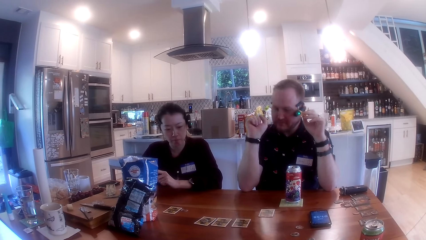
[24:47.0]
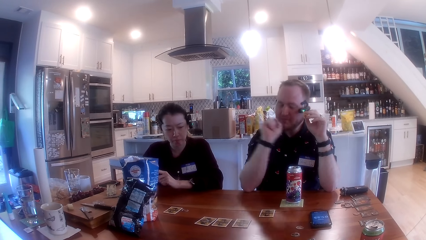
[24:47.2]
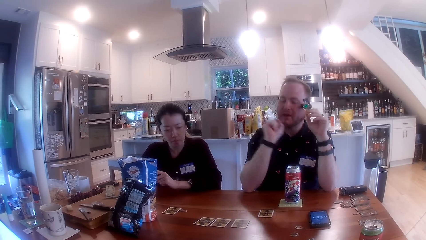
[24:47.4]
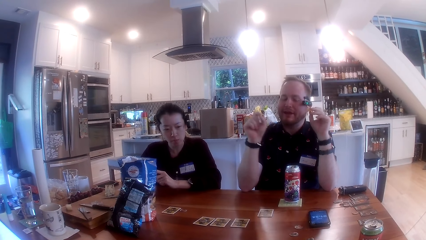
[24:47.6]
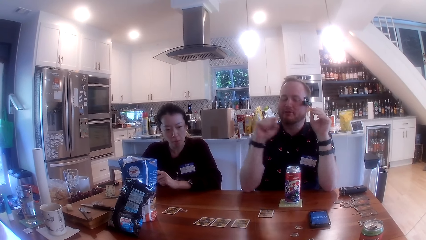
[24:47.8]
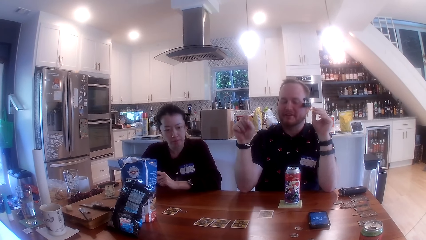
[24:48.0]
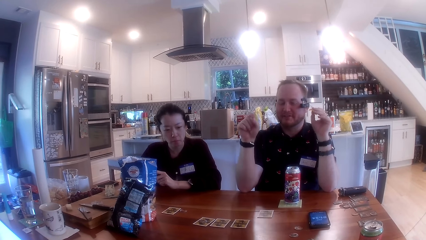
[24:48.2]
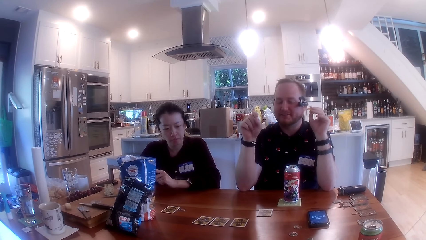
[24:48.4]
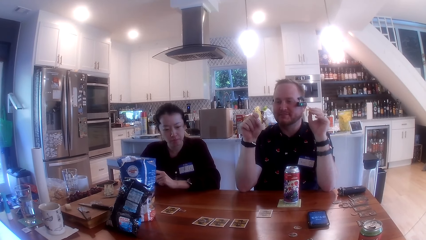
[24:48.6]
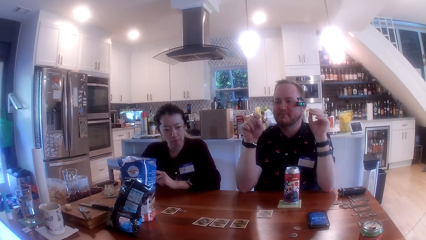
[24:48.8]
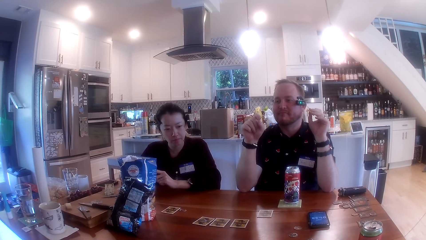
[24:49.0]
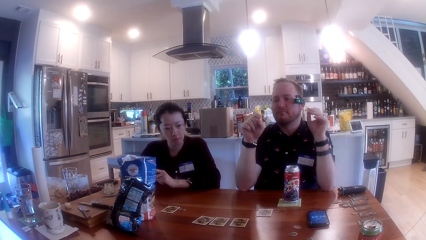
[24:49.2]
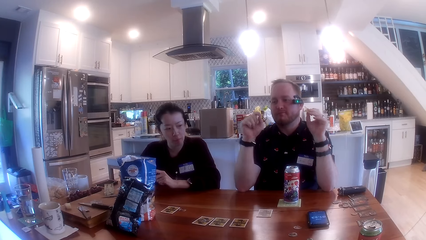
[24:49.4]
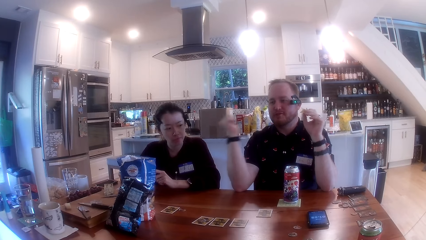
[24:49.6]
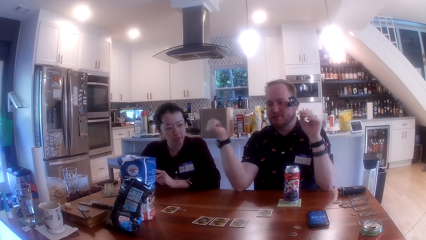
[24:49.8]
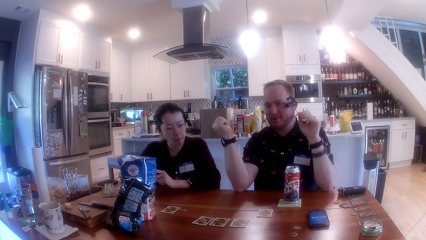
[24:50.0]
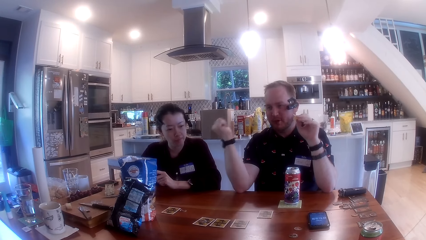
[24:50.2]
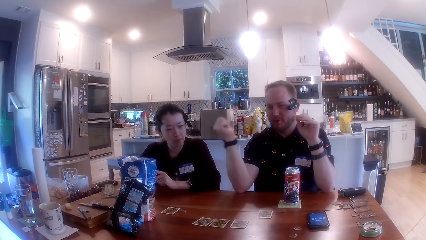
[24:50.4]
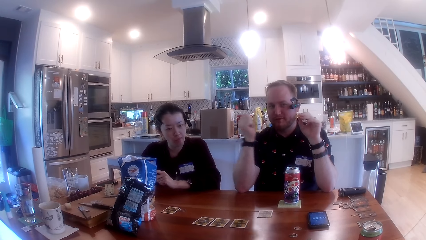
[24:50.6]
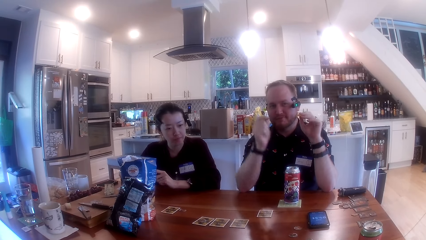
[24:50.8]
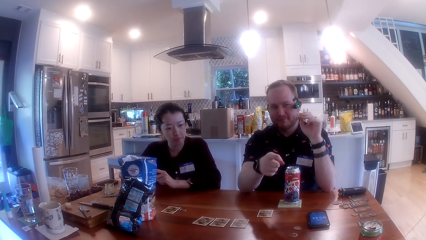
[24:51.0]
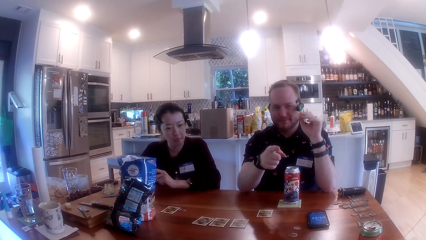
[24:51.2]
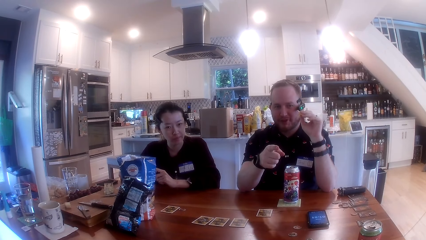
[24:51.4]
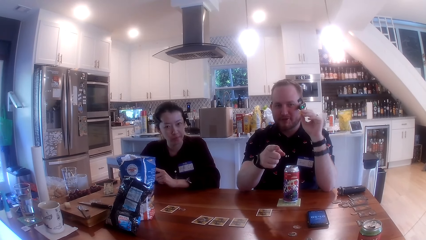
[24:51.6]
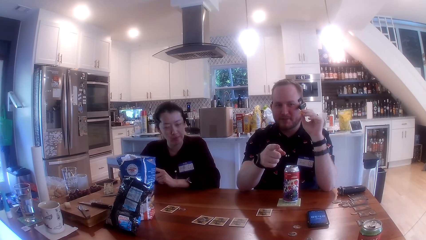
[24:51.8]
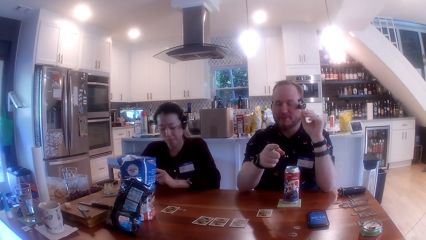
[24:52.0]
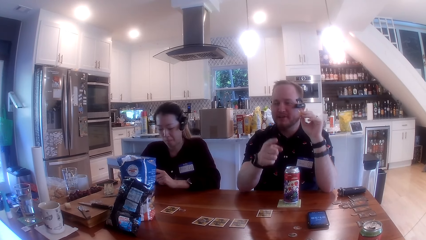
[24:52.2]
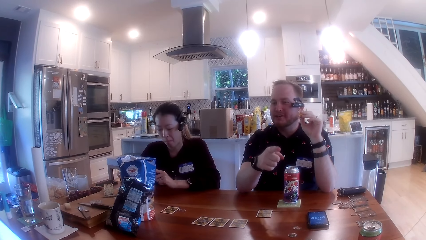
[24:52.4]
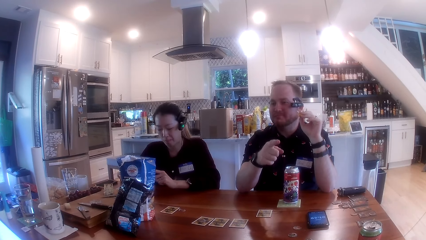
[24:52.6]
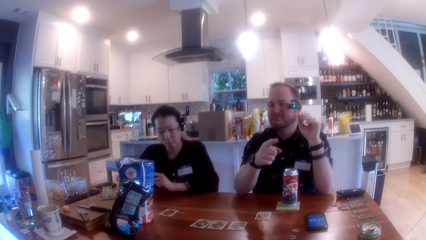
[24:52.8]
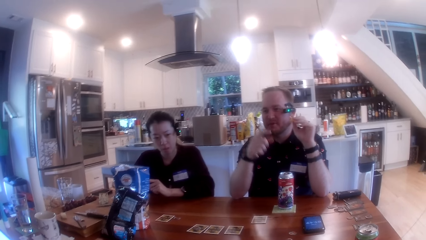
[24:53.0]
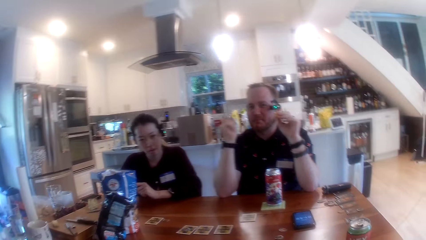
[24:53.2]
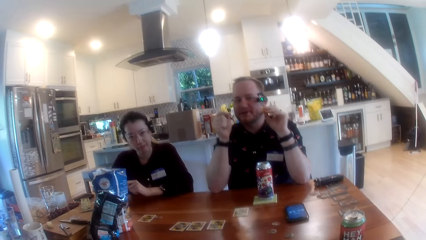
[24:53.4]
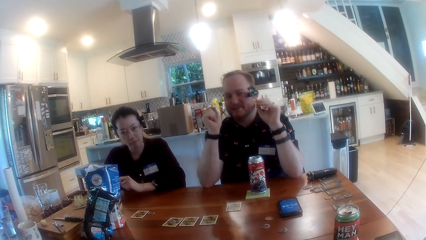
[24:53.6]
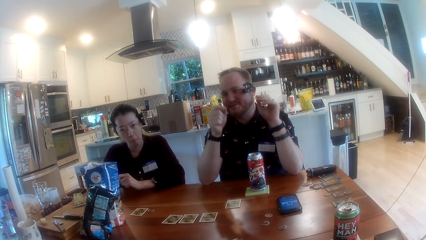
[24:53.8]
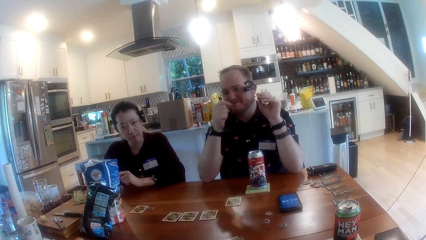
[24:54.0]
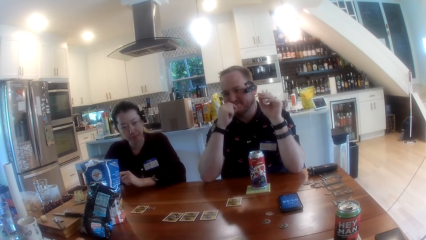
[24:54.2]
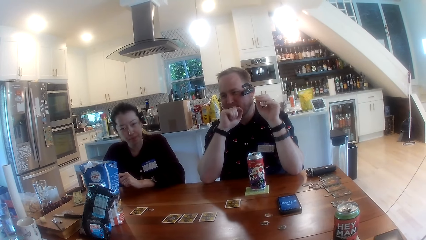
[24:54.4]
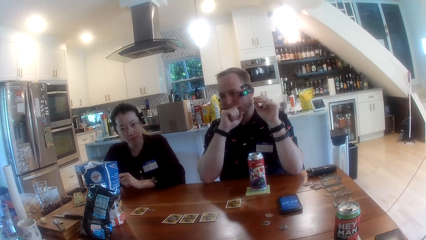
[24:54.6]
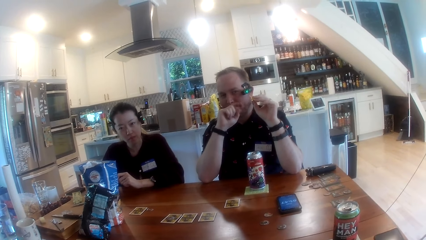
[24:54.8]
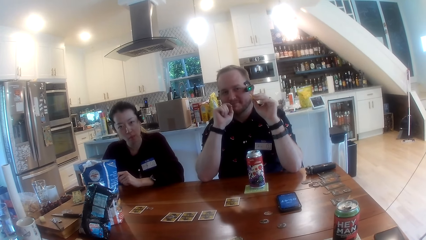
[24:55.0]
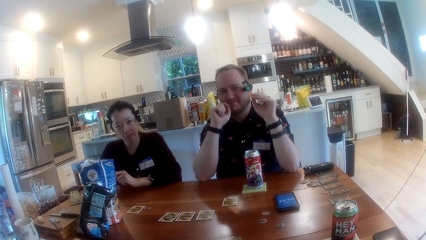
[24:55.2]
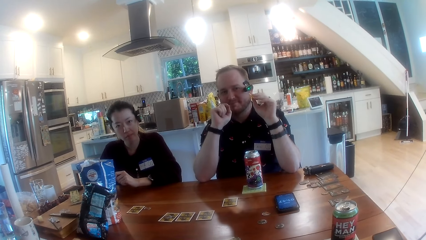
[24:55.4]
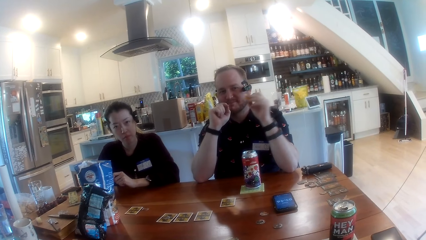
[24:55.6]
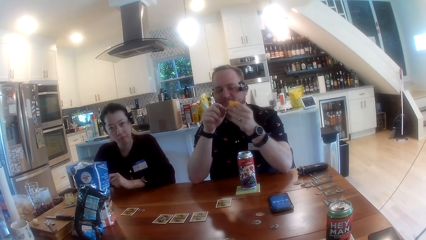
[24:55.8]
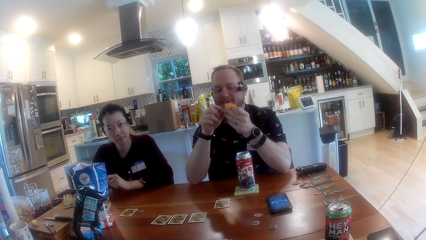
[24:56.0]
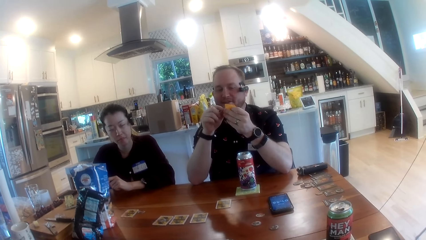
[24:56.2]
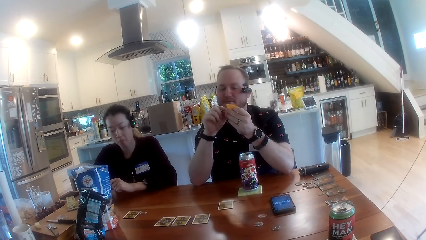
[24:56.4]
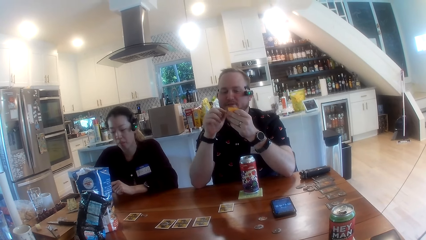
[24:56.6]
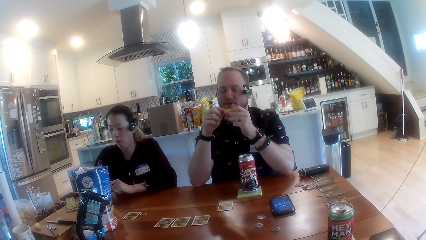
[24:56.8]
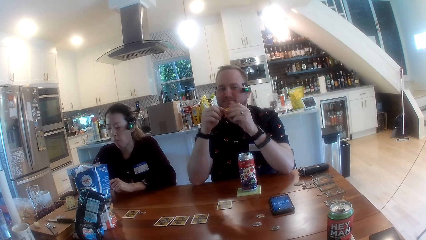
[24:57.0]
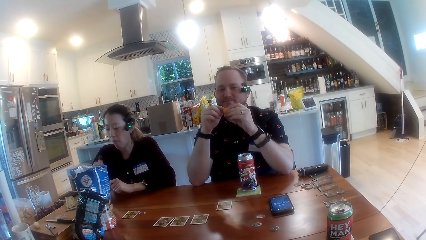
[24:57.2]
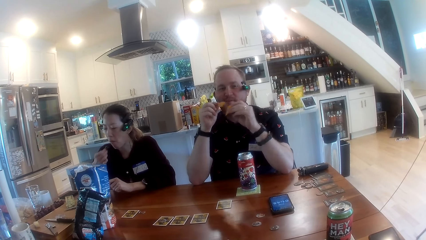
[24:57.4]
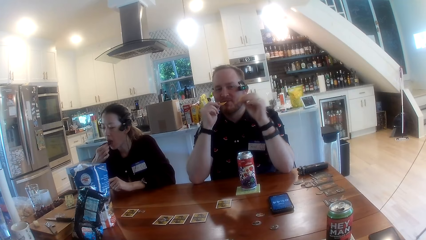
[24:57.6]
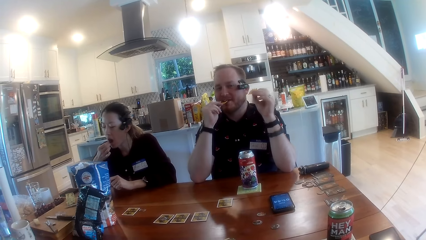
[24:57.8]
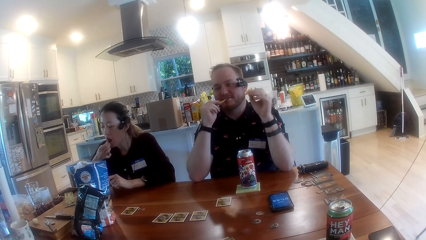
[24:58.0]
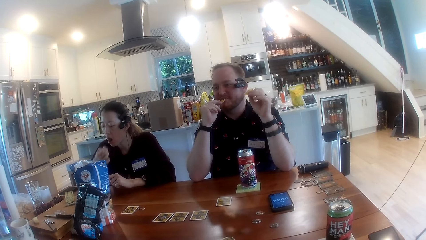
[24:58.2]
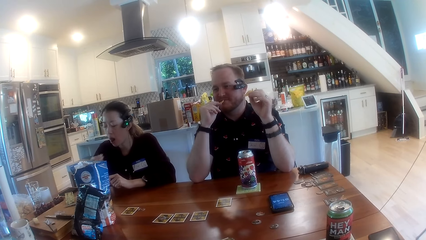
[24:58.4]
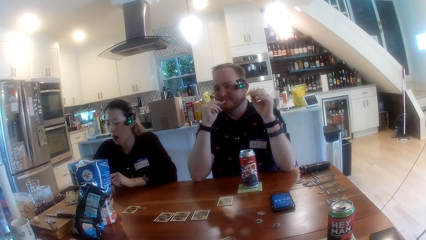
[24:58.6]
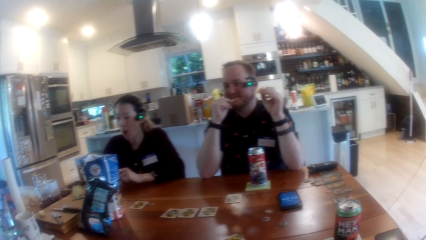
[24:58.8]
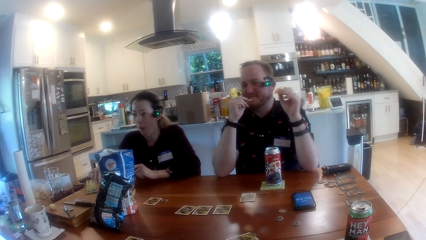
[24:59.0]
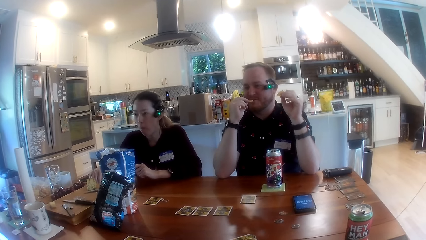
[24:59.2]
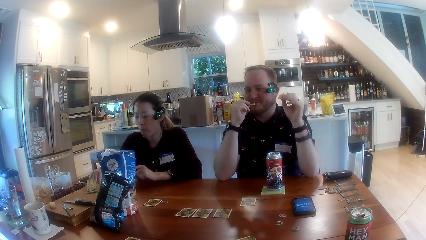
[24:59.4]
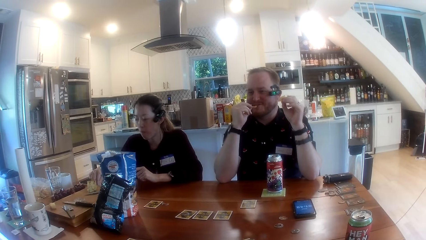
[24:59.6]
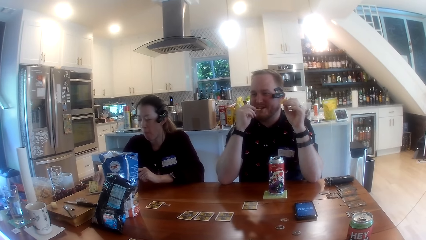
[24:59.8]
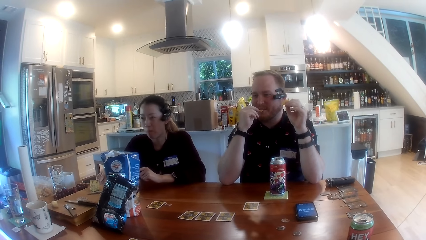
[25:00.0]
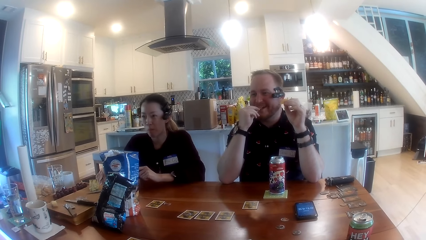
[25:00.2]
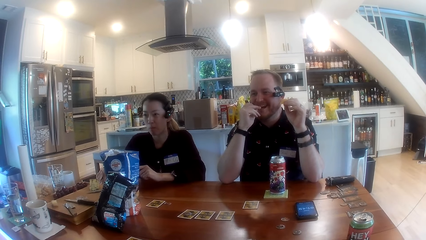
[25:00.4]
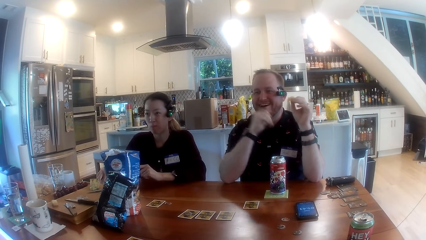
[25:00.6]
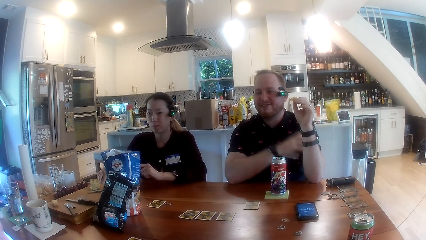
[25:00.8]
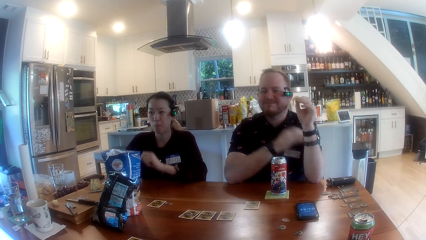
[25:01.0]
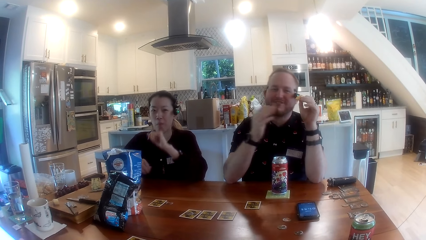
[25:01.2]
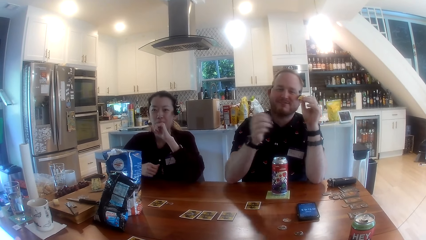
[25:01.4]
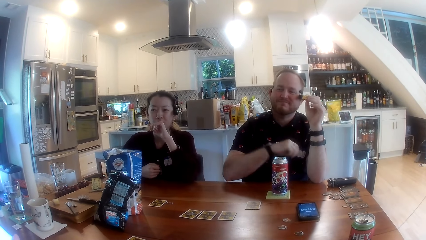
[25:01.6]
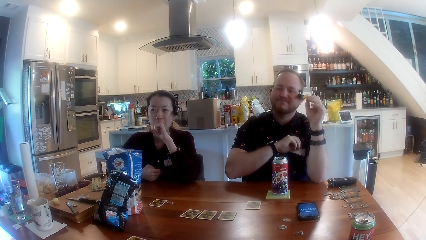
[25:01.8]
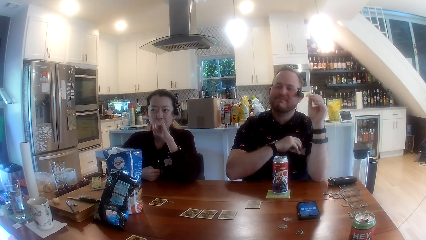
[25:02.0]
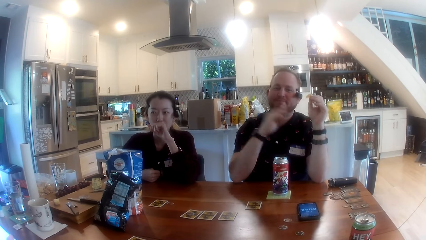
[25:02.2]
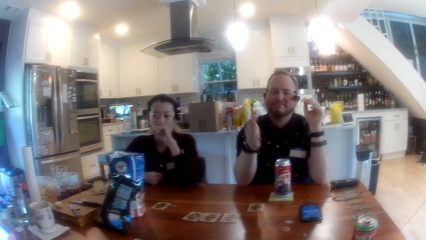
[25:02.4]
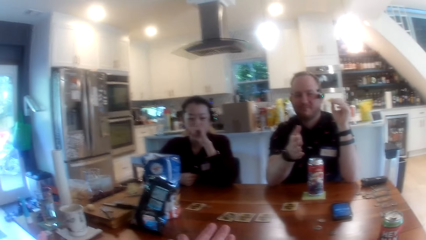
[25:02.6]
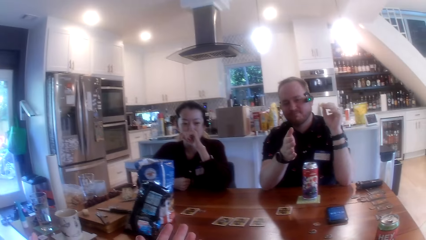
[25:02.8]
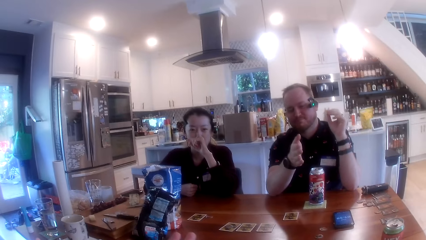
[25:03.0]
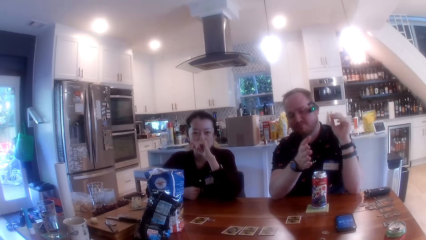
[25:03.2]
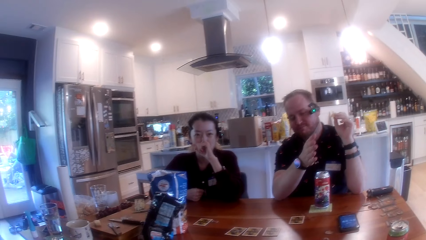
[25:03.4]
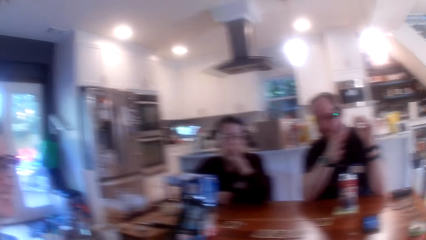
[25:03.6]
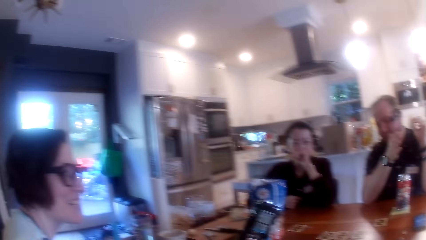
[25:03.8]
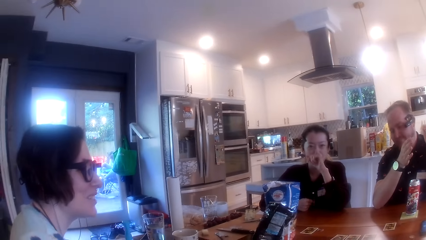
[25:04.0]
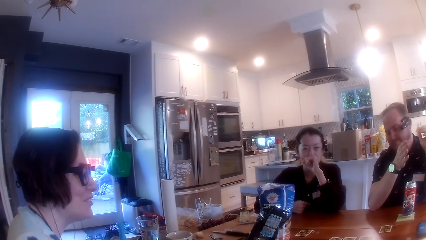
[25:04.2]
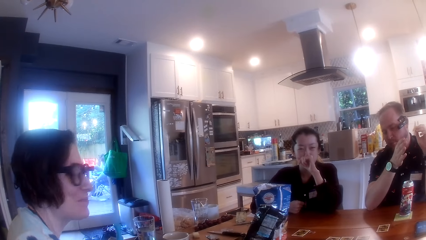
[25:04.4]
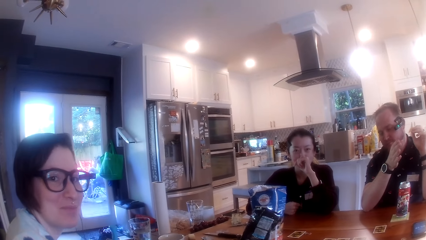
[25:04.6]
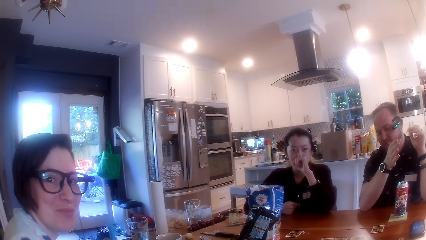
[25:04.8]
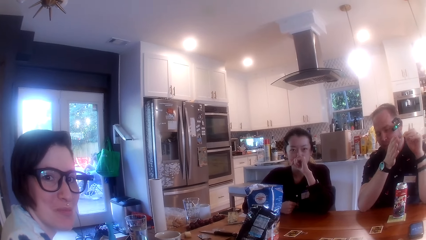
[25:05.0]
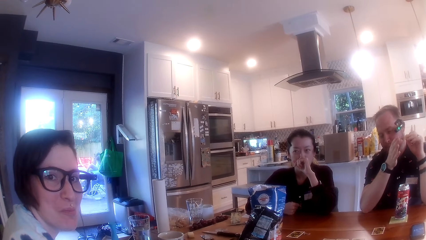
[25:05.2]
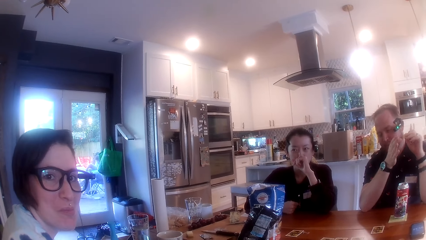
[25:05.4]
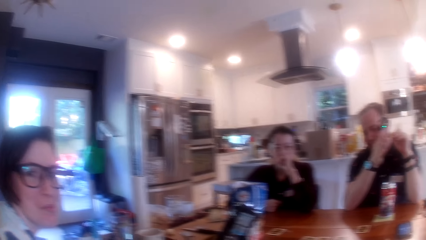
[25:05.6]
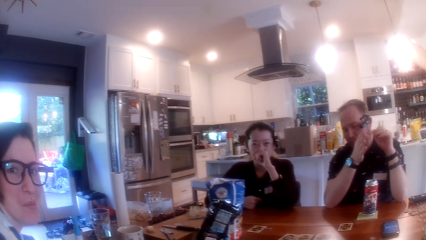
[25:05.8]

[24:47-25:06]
The man talks with the camera wearer, the woman, and another woman. He moves his hand. The camera wearer talks with the man. The man takes a chip from his left hand with his right hand. The first woman eats a grape in her right hand and places the grape stalk on the table with her right hand. The man eats the chip in his right hand, talks, and touches a tag on his chest with his right hand. The camera wearer talks with the man.
